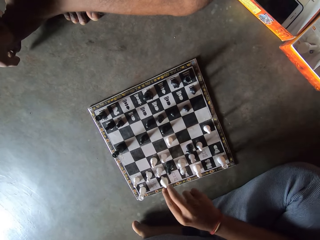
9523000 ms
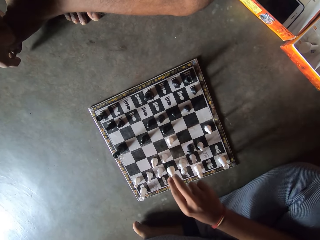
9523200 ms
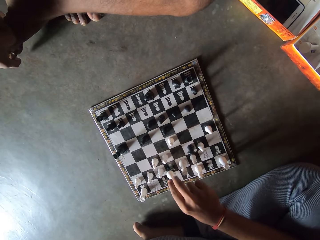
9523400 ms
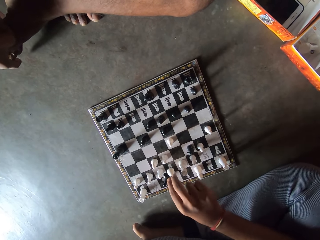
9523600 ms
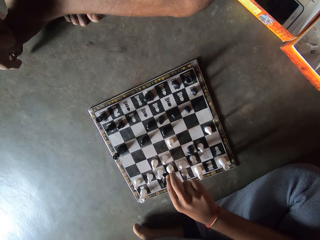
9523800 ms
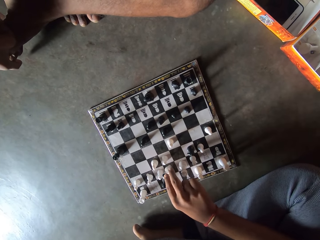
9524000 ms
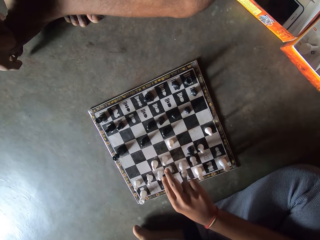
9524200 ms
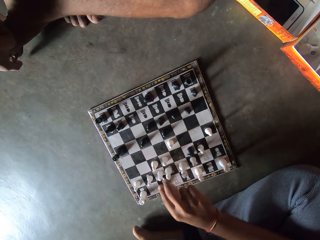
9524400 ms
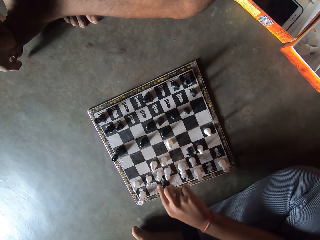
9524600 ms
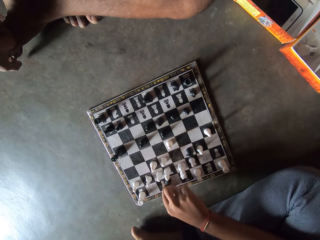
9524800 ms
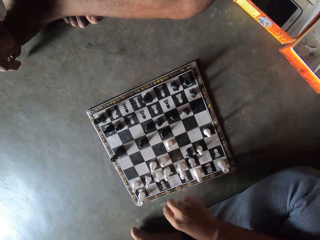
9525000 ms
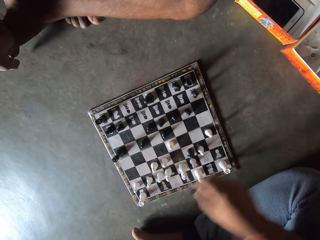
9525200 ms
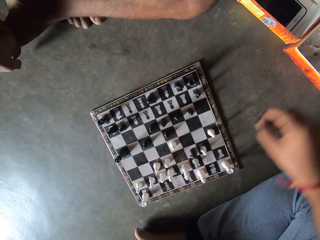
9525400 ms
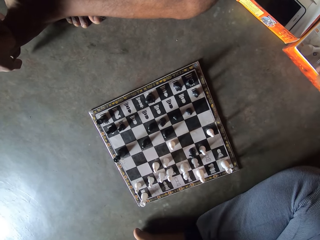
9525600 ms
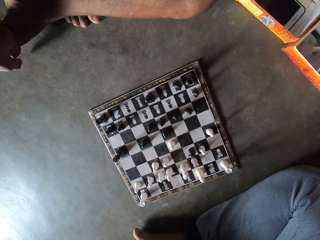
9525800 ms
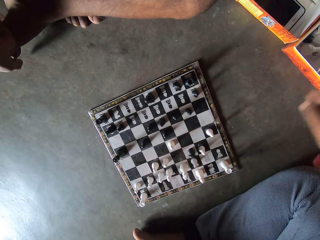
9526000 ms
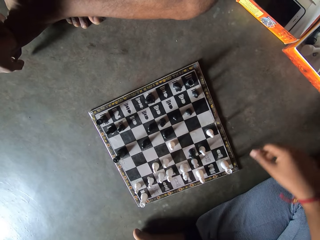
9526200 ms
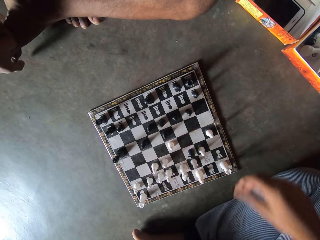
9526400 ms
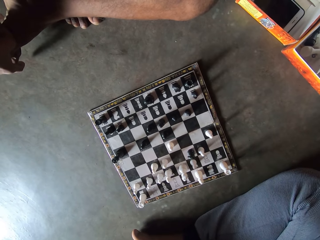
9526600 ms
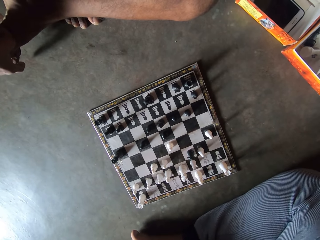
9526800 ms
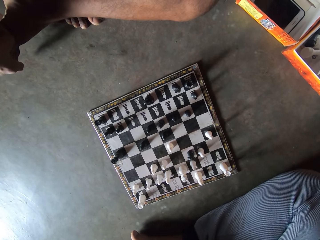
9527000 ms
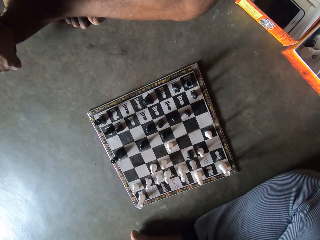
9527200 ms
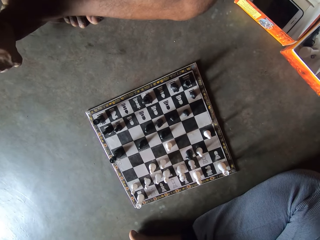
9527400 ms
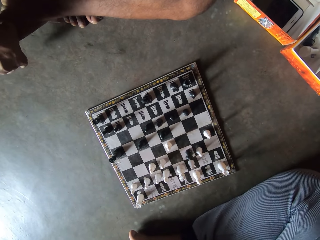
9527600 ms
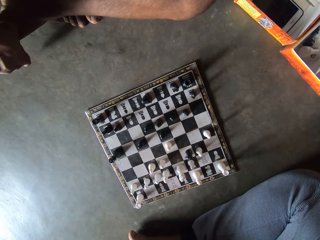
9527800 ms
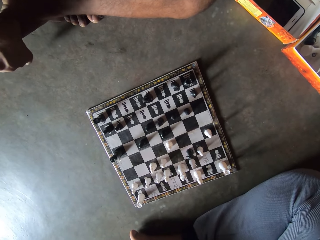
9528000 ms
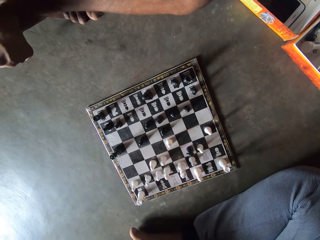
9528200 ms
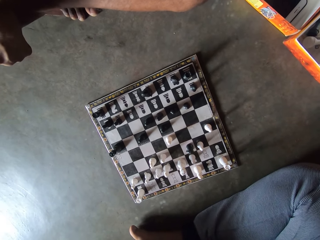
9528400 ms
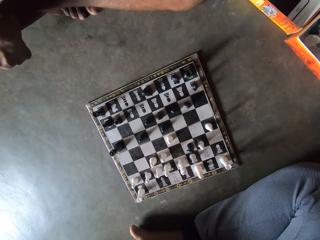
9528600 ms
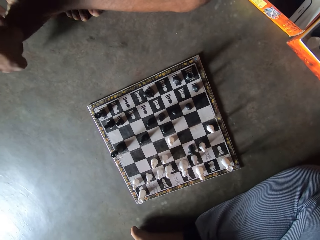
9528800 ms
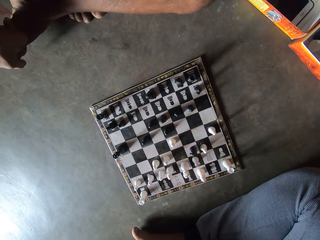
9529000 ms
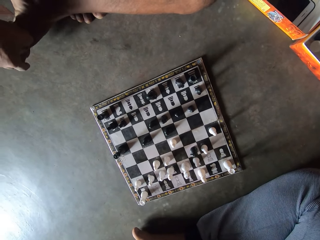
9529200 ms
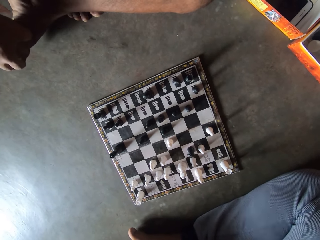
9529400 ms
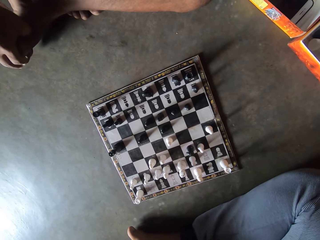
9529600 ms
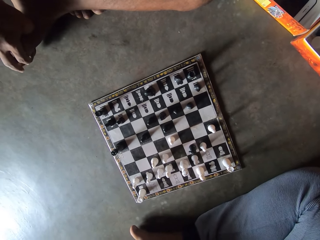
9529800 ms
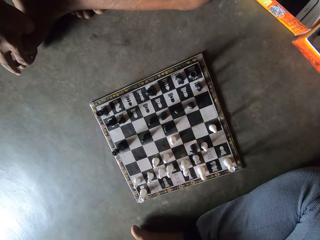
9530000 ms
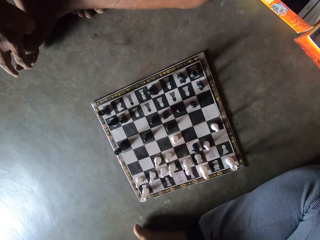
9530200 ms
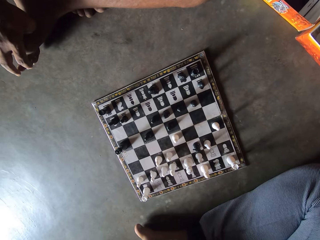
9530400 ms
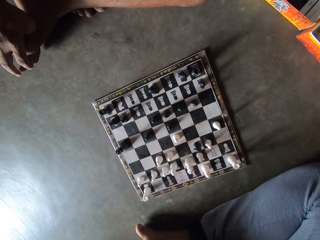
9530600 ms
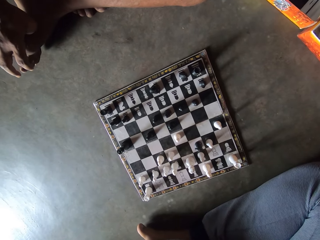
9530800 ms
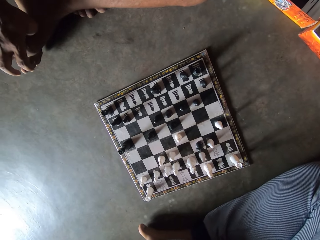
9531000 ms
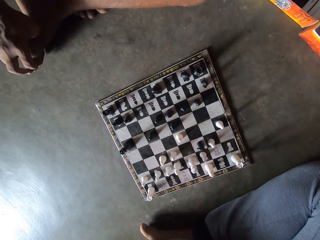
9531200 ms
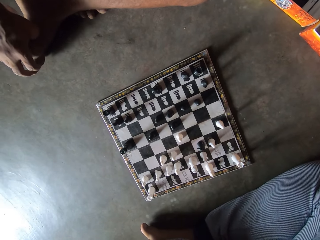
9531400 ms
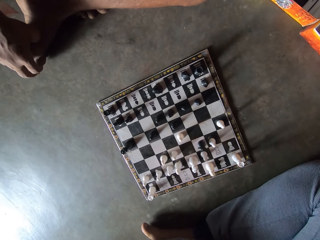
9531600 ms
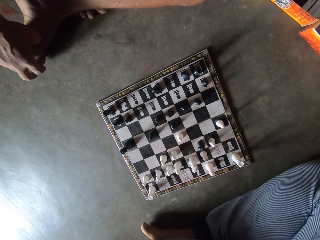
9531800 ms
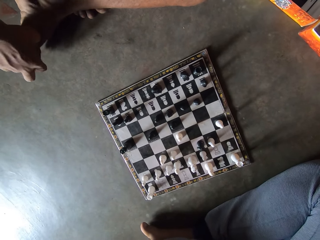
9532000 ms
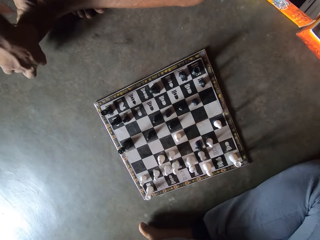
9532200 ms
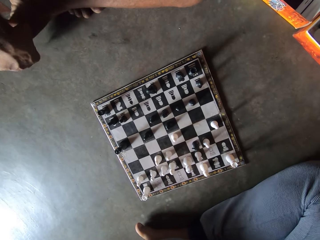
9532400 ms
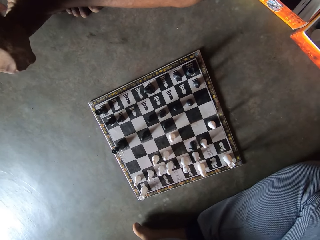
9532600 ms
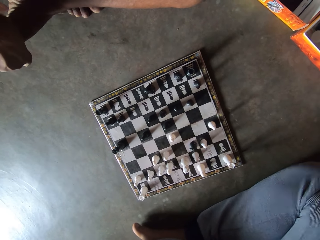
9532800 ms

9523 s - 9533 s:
The camera wearer moves another white piece on the chess board on the floor. They take away a white piece from the chess board. They throw the white piece into the carton on the floor.

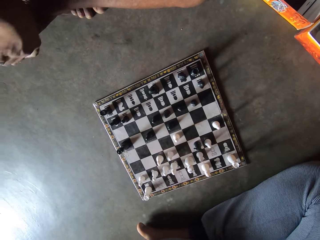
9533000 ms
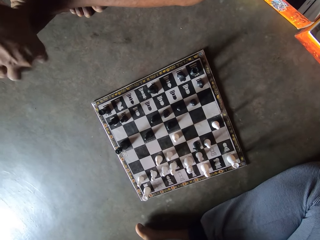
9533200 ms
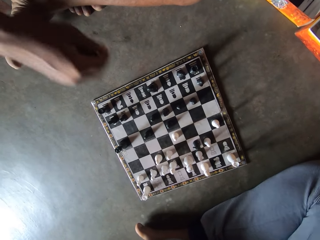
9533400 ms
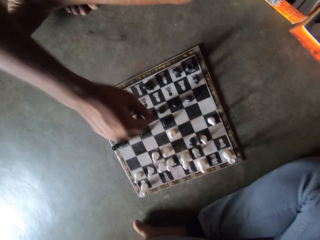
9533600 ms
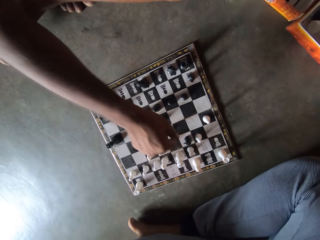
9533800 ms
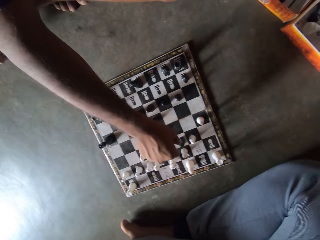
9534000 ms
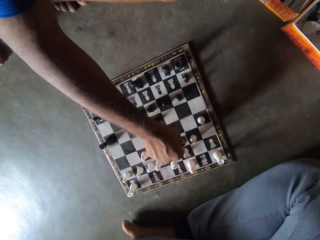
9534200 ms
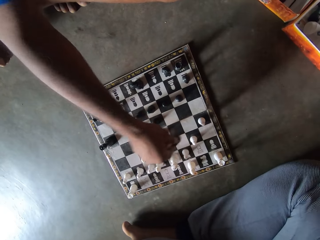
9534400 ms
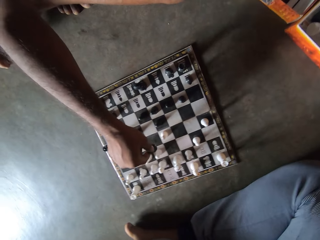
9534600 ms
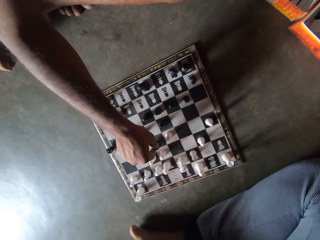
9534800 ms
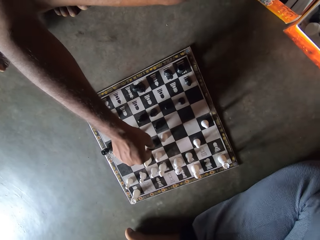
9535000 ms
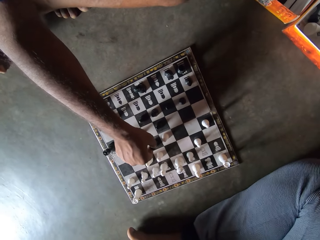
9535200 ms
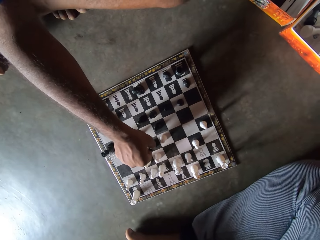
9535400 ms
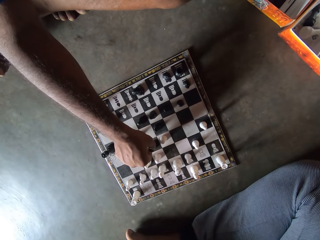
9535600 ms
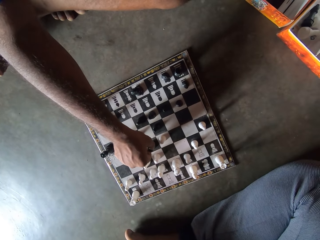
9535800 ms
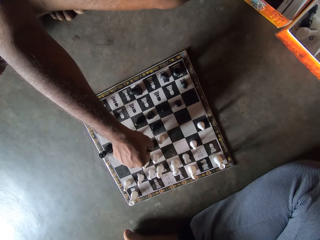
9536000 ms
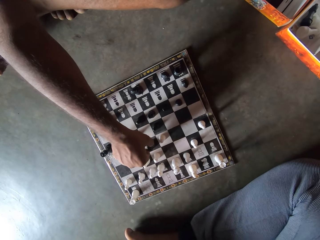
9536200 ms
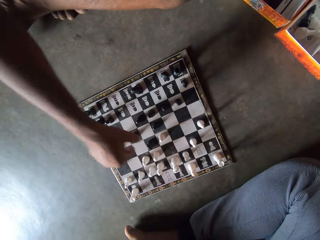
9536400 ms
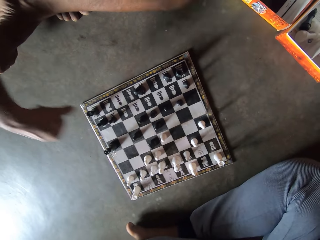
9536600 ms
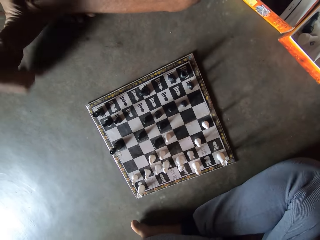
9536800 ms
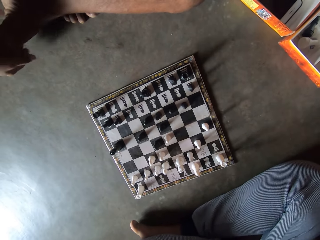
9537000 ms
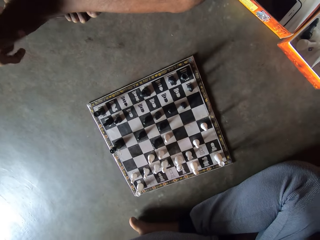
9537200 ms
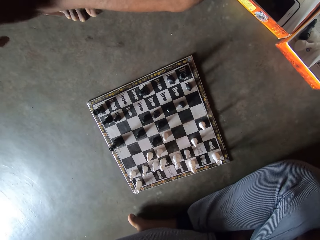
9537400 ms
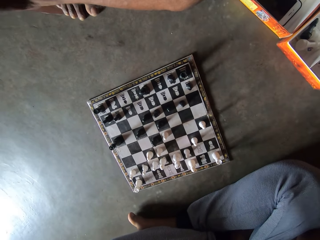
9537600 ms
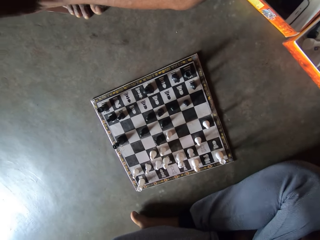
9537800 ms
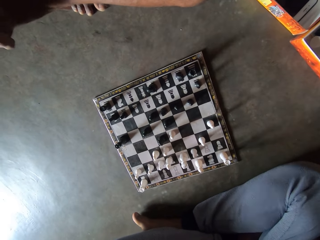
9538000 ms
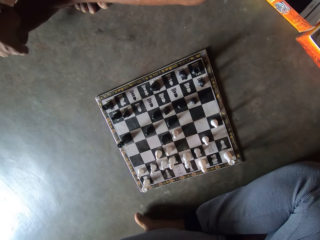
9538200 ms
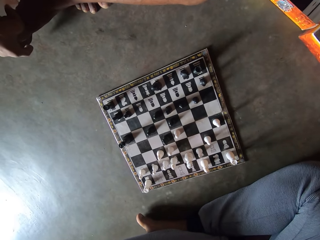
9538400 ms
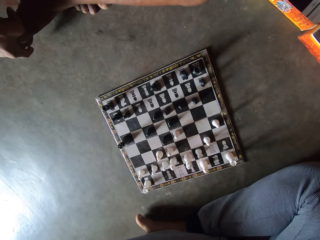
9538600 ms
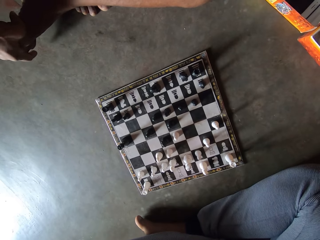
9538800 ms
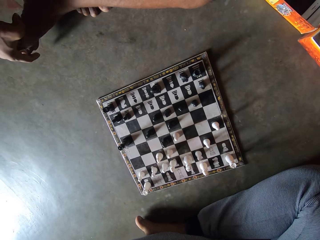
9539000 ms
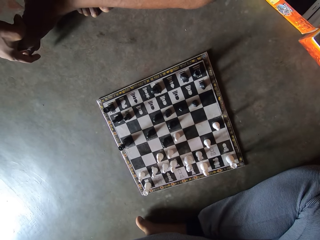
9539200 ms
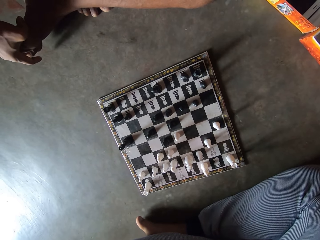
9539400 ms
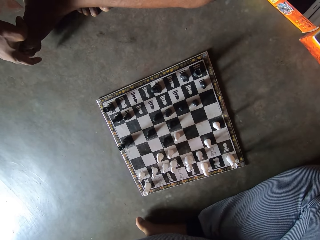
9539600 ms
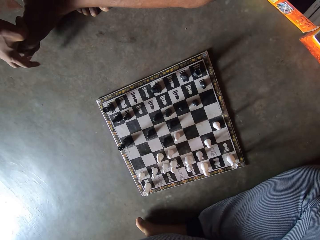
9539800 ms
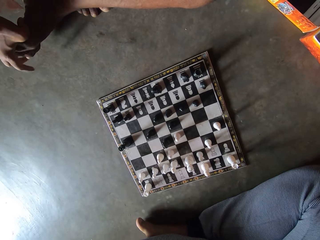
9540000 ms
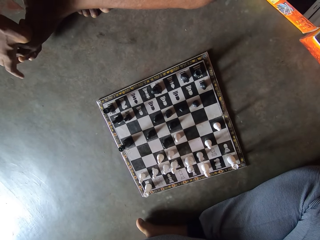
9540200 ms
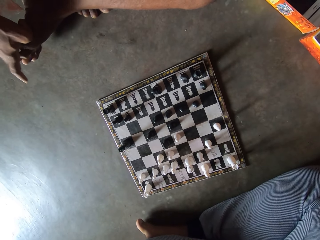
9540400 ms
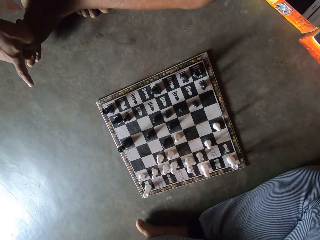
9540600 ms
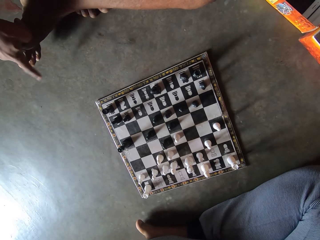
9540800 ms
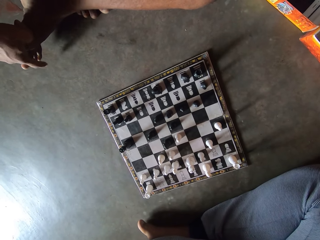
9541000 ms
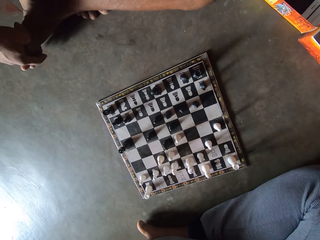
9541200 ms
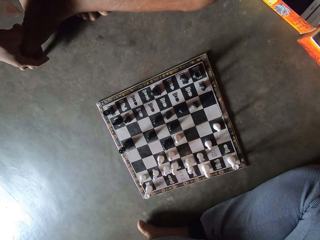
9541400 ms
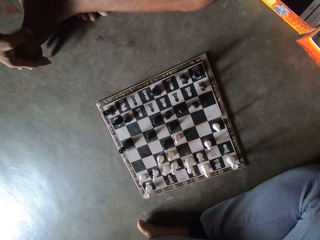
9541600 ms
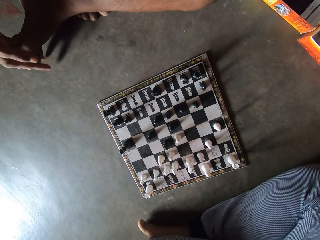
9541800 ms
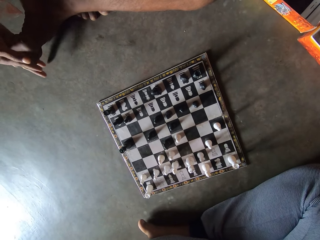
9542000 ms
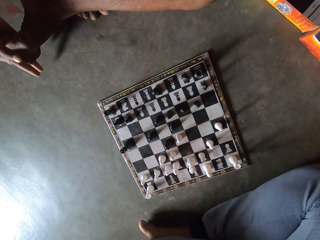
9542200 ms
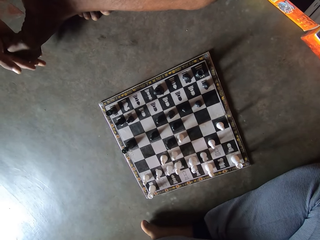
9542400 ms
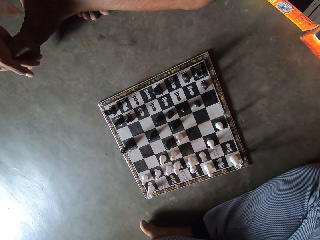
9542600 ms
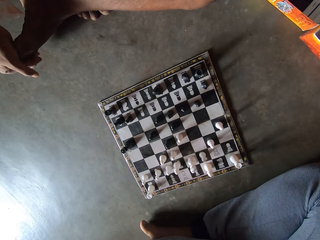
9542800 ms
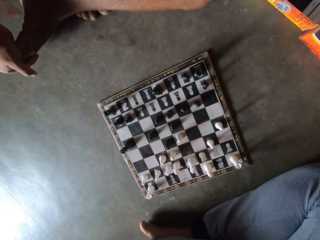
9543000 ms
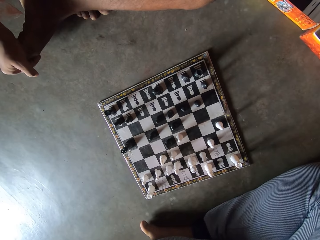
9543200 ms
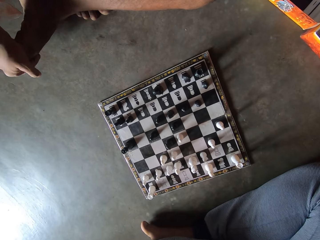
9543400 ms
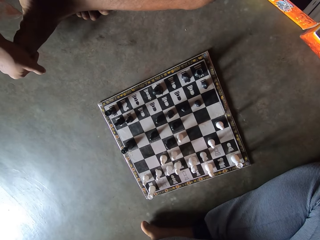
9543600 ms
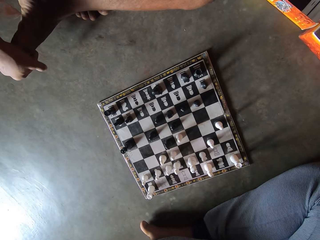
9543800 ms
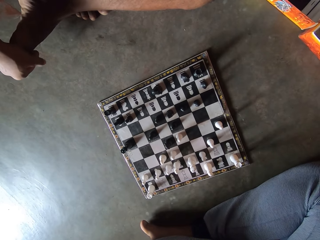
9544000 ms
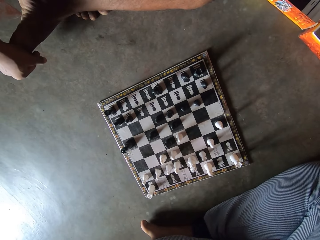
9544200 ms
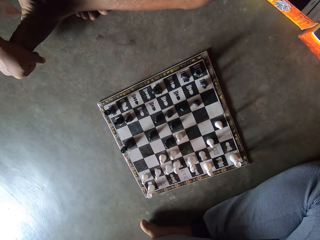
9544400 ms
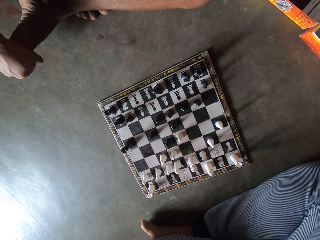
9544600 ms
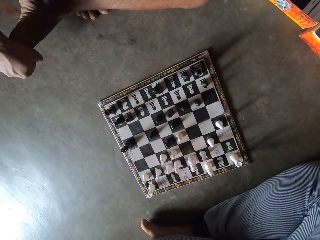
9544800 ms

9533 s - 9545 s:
The man moves another black piece on the chess board on the floor. He holds his right toes with his right hand. The camera wearer interacts with the man.
